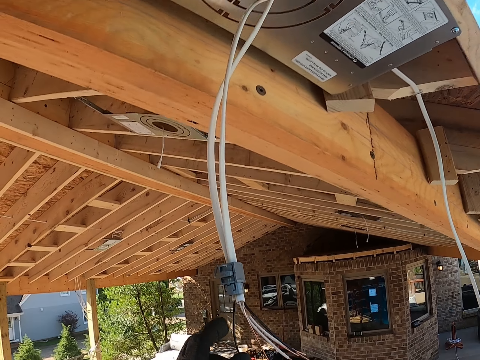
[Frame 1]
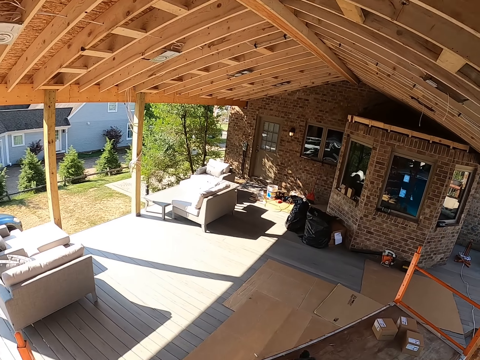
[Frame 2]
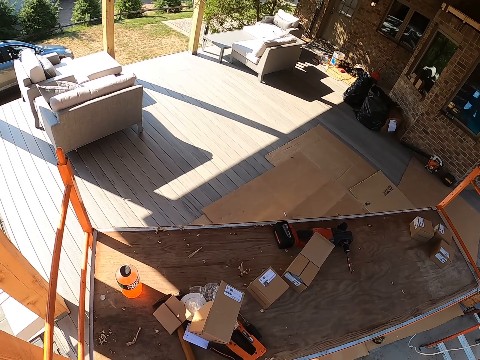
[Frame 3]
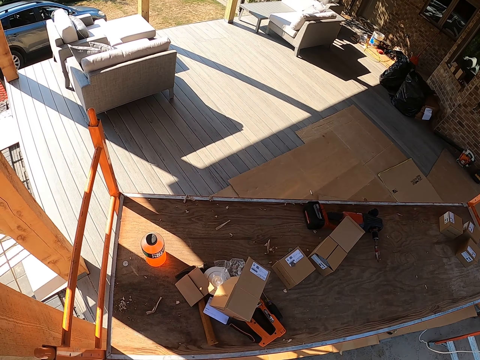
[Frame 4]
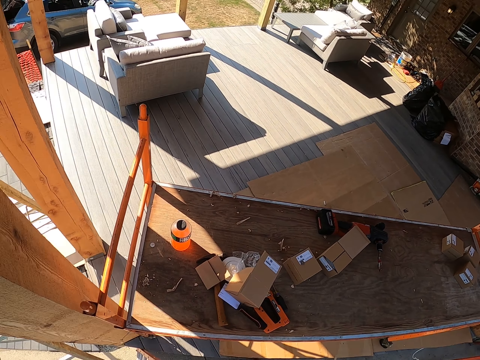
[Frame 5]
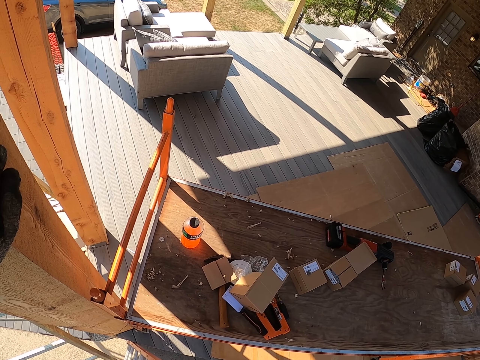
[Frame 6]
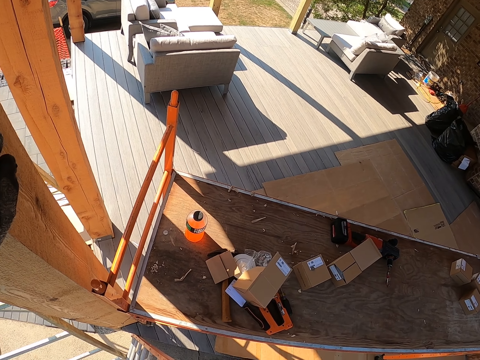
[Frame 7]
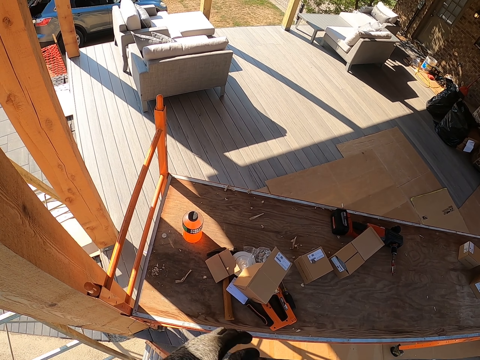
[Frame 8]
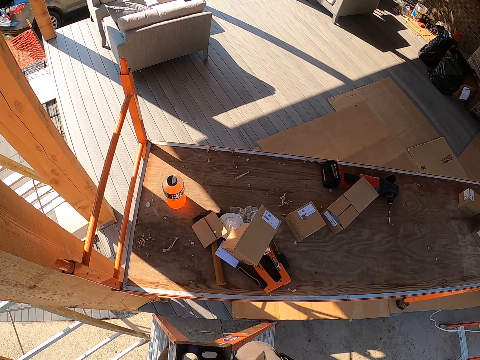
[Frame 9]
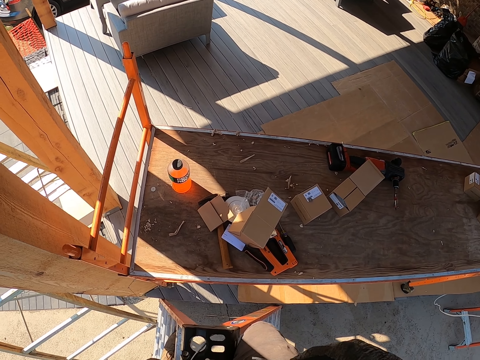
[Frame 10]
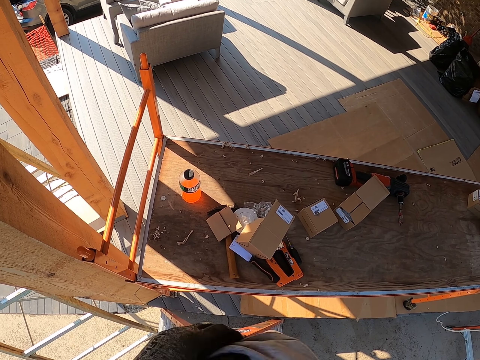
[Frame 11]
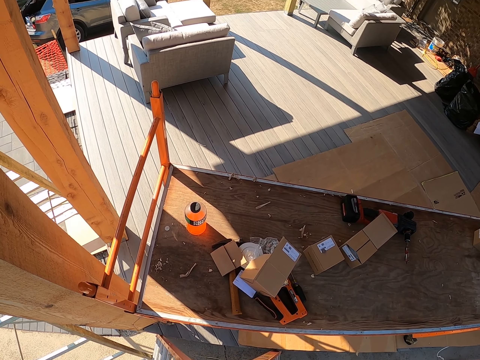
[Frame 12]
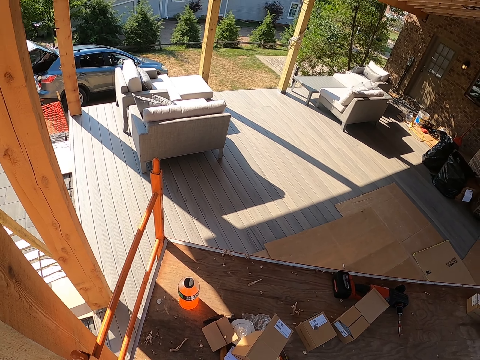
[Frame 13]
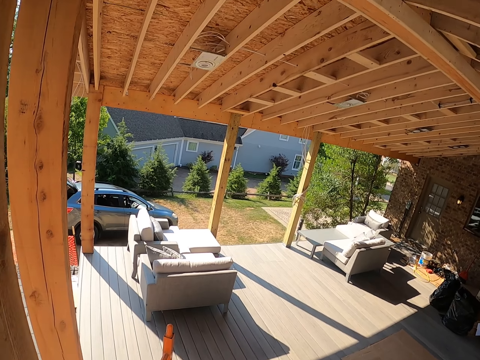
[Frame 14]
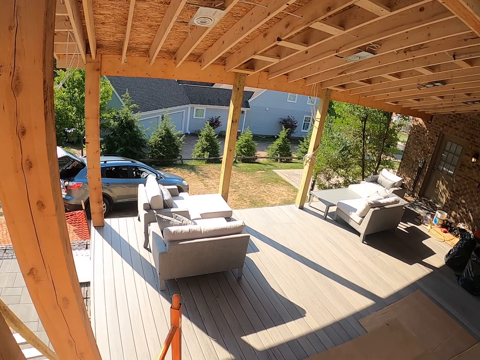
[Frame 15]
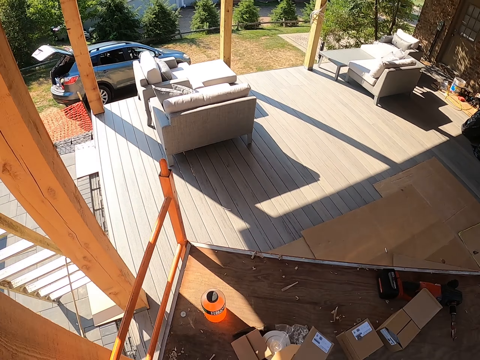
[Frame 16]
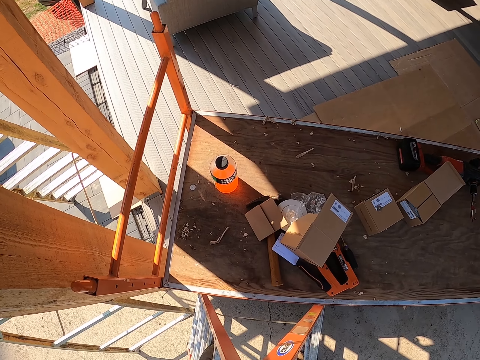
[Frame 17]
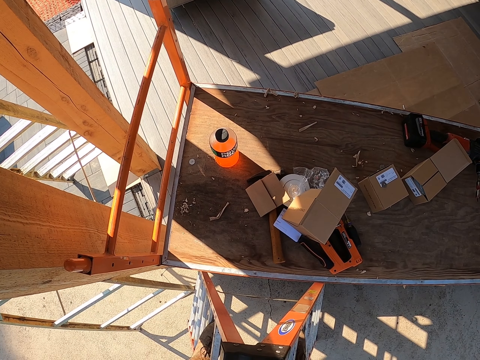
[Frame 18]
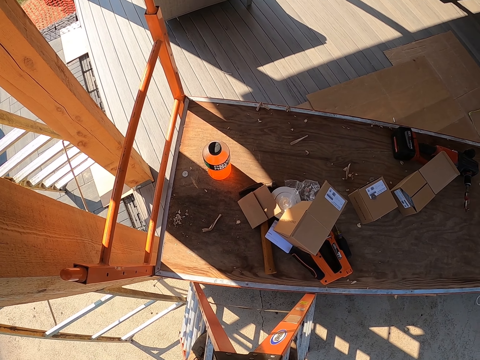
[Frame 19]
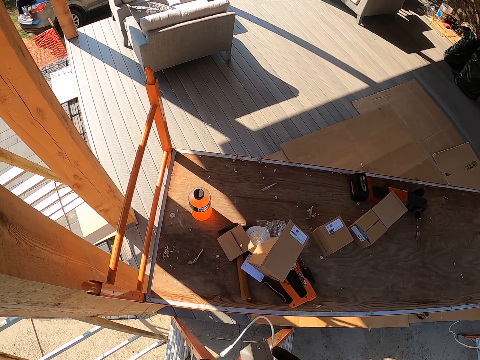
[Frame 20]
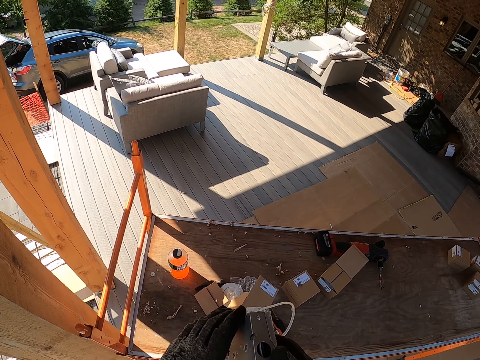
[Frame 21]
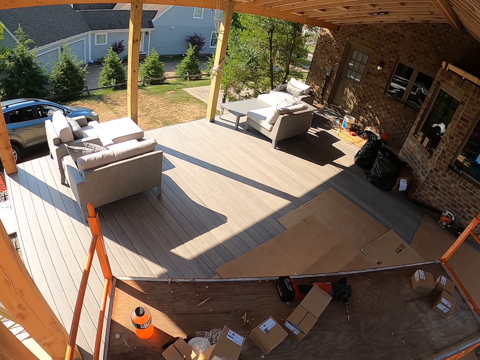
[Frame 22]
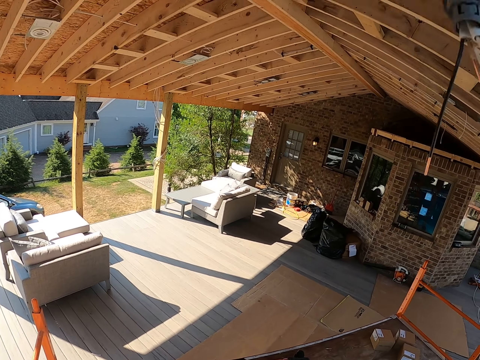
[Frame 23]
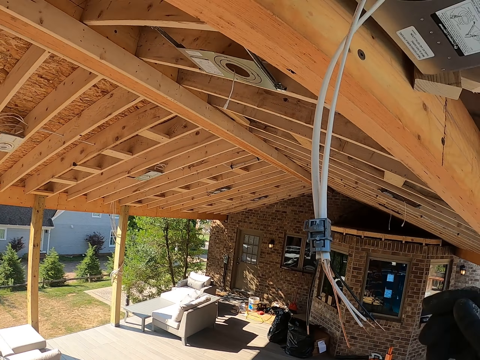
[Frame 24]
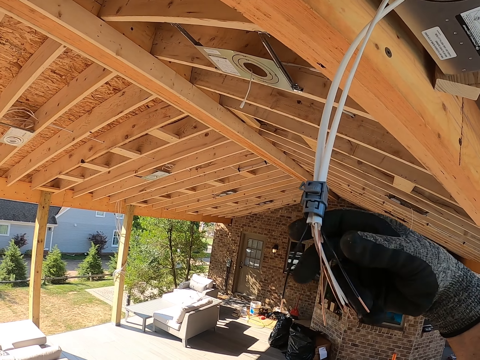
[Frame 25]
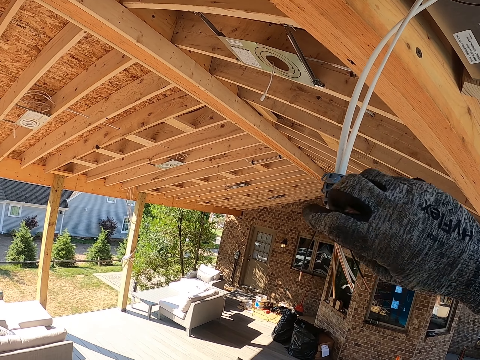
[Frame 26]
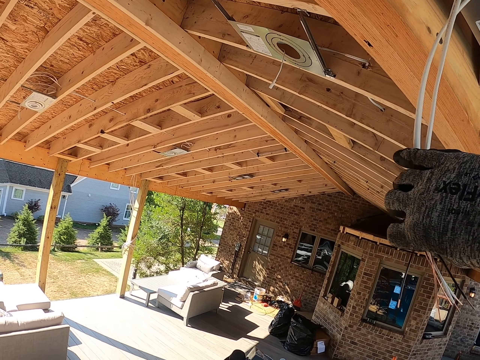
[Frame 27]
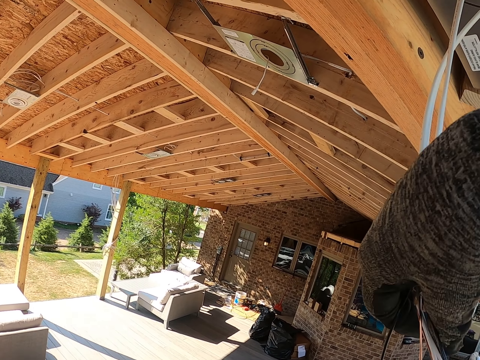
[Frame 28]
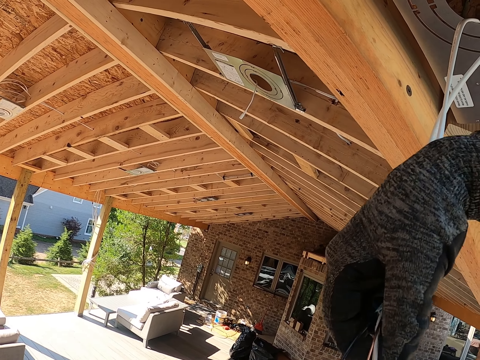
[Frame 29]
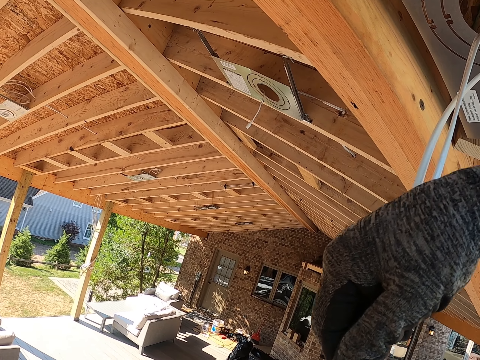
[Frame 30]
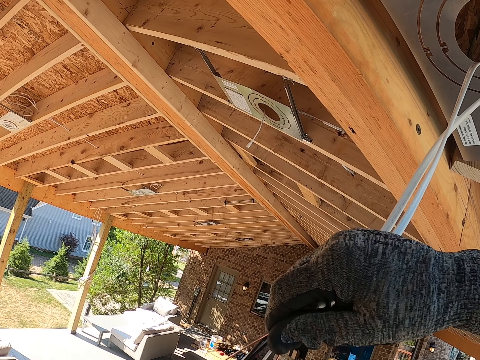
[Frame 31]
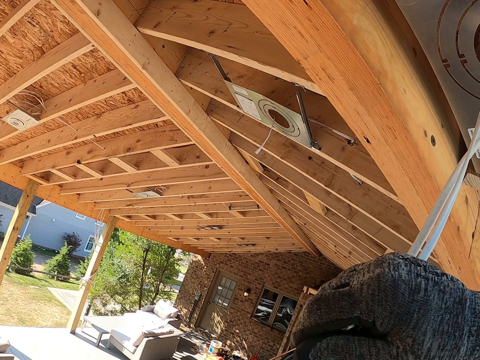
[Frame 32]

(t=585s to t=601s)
The camera wearer looks around. They place a hand on the wood. They look at the table. They do something. They look around. They hold an adapter. They hold the cable. They adjust the wires.

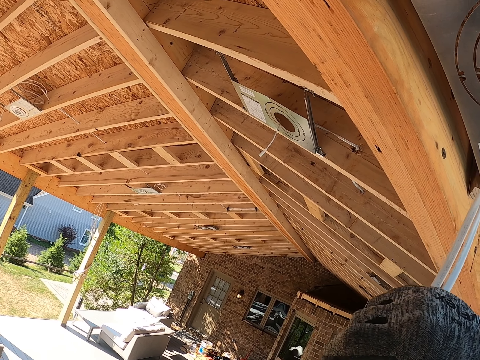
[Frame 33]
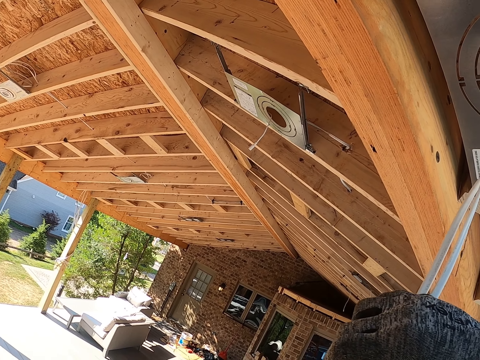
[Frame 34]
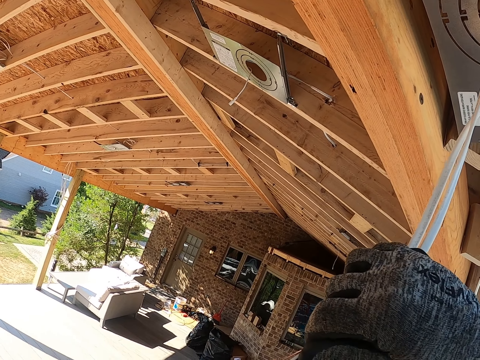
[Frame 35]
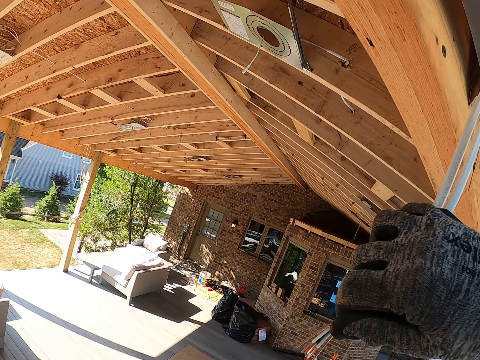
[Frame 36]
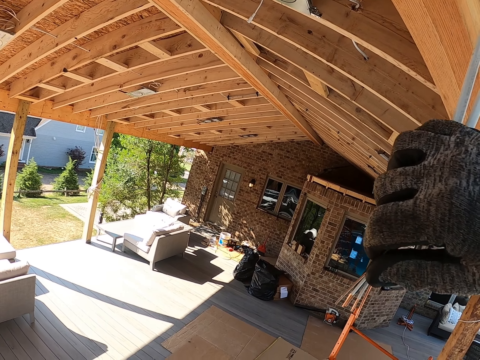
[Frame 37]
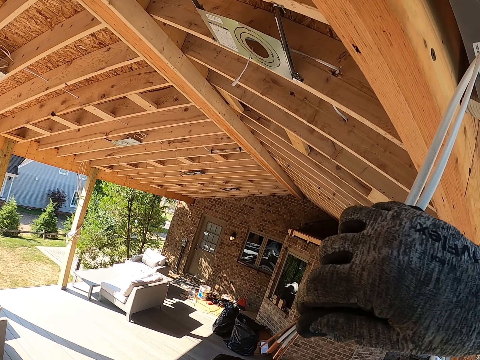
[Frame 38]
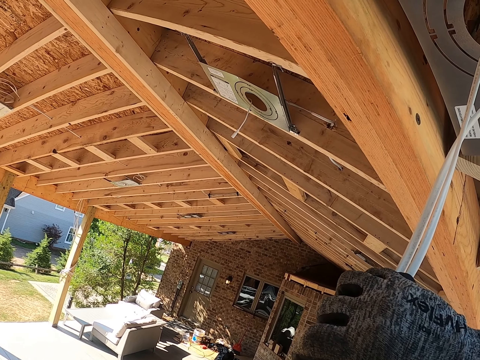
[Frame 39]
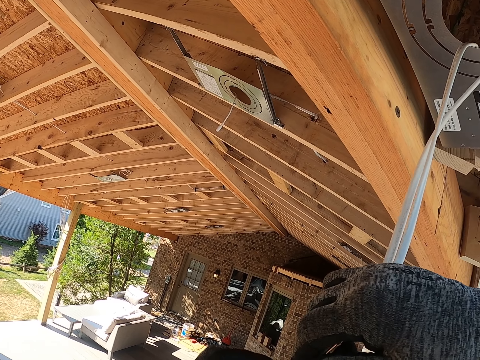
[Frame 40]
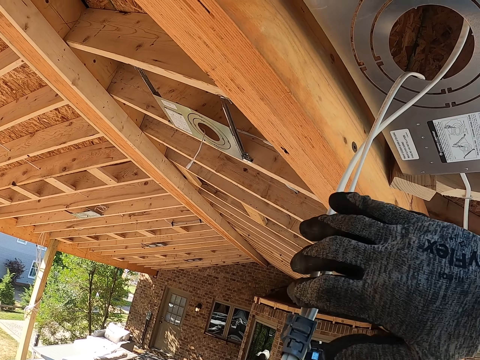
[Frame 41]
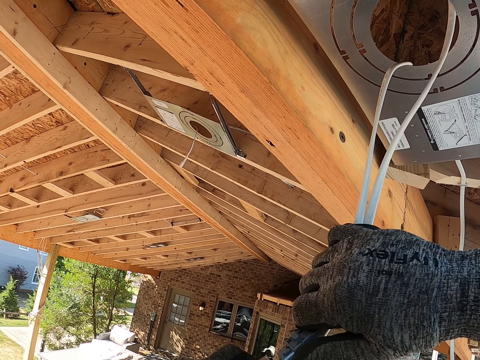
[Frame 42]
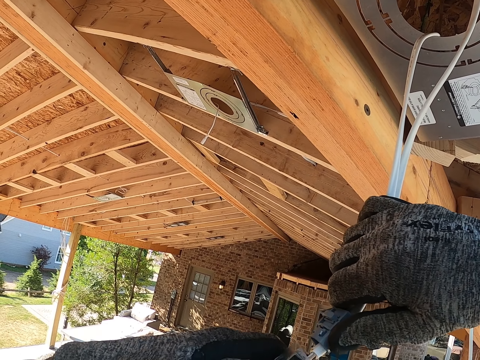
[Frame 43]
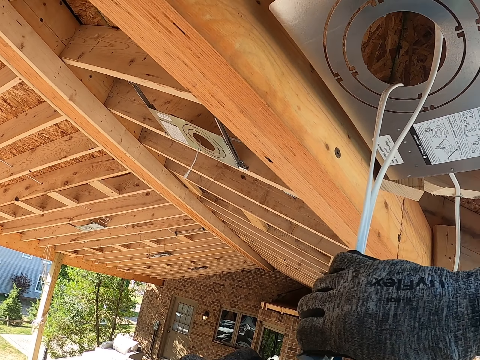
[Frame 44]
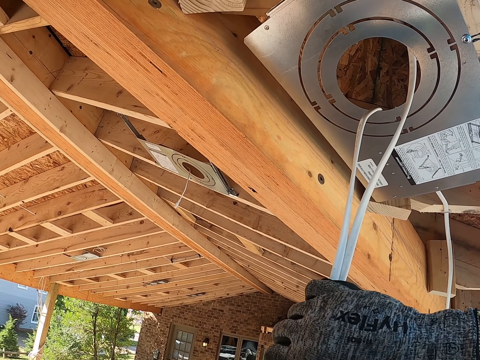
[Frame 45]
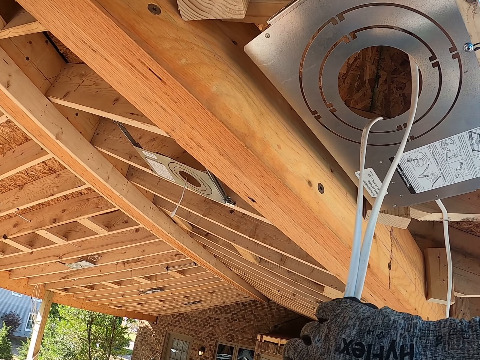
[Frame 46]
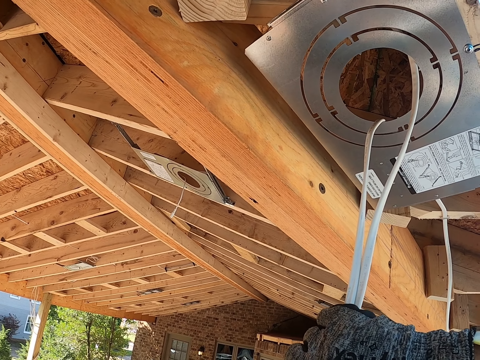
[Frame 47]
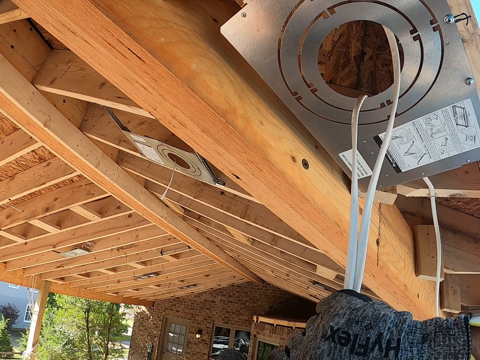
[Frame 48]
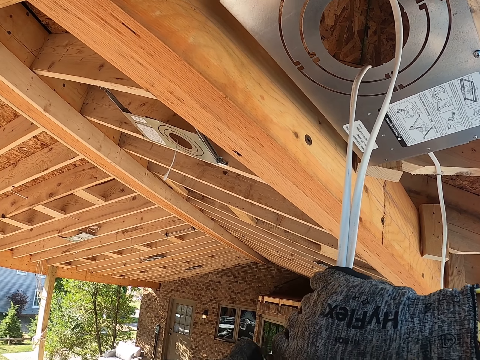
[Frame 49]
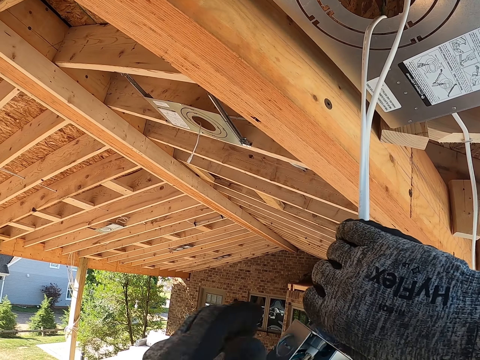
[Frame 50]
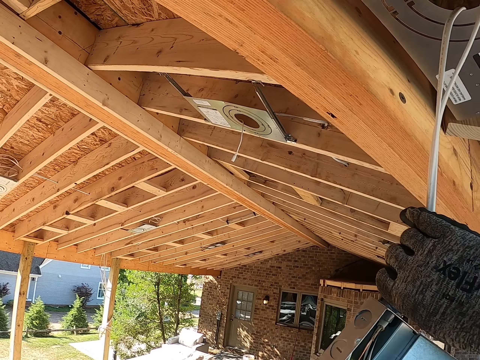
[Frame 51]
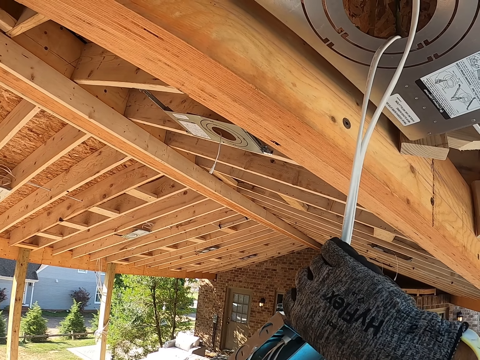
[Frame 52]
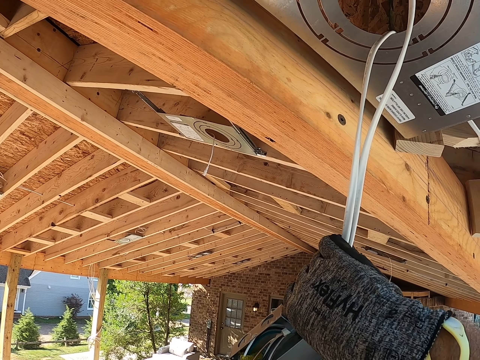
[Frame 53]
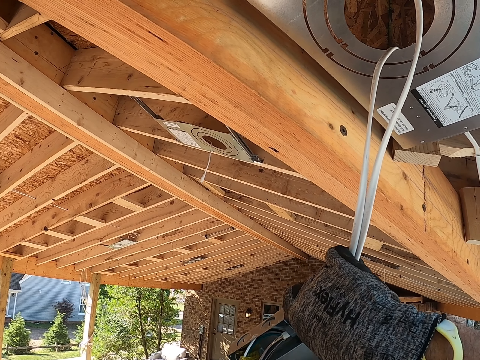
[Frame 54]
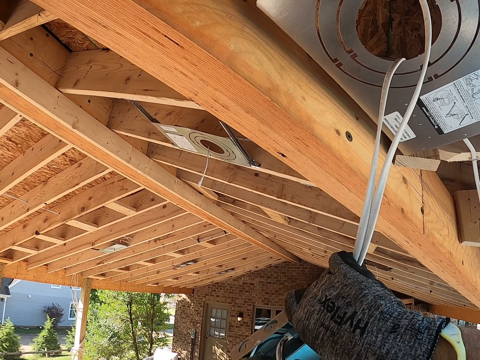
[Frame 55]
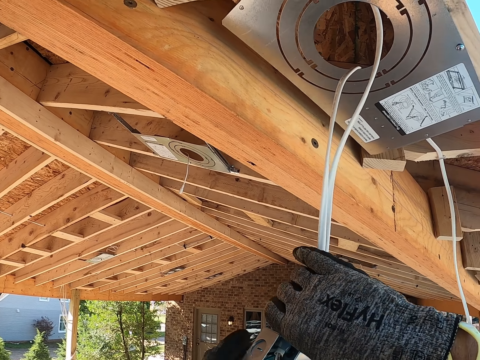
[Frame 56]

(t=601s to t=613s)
The camera wearer attaches the adapter with the cable. They pull the cable. They insert something on the cable.
